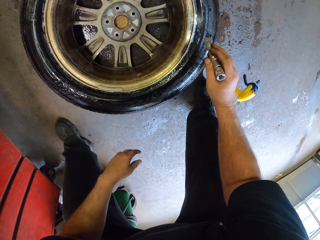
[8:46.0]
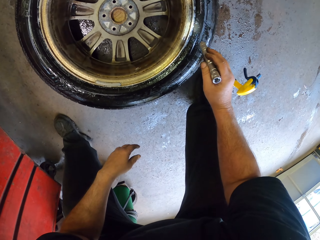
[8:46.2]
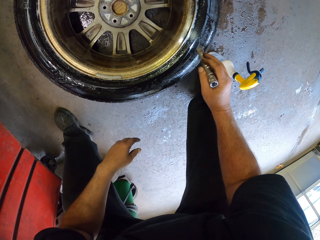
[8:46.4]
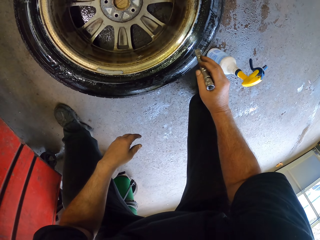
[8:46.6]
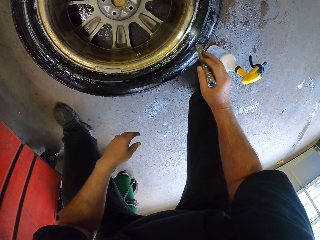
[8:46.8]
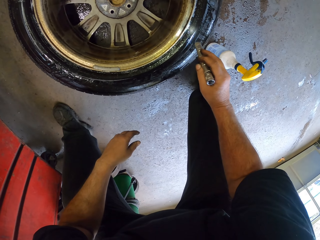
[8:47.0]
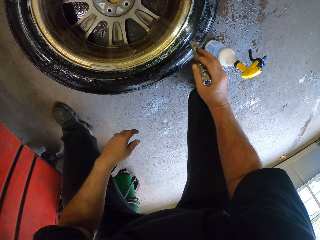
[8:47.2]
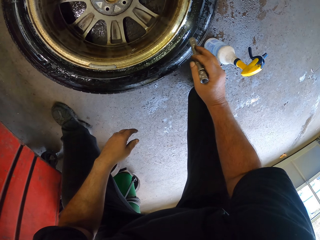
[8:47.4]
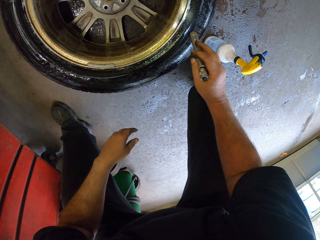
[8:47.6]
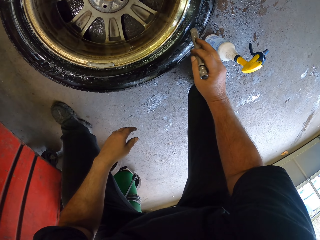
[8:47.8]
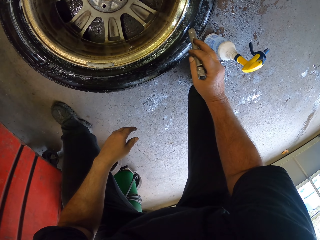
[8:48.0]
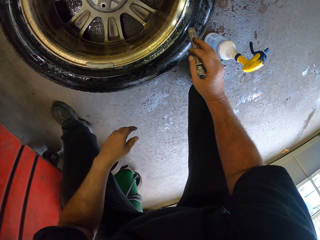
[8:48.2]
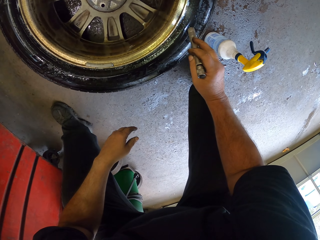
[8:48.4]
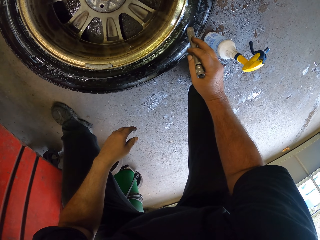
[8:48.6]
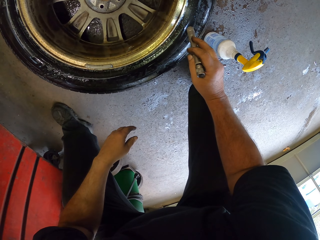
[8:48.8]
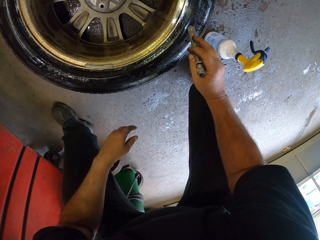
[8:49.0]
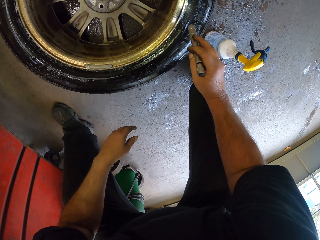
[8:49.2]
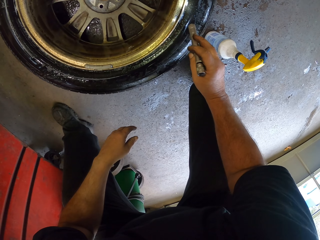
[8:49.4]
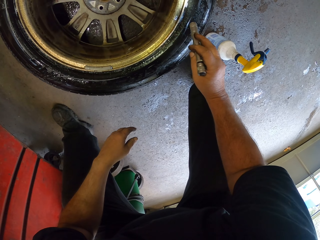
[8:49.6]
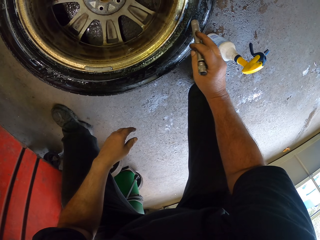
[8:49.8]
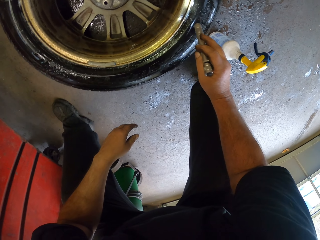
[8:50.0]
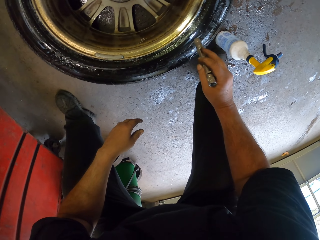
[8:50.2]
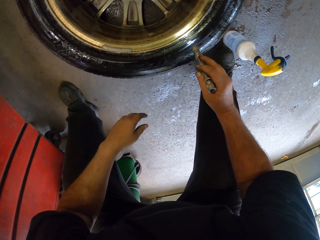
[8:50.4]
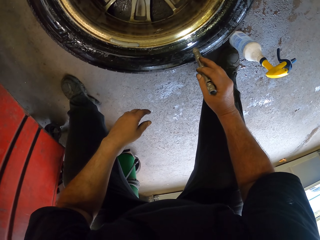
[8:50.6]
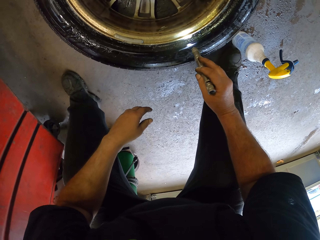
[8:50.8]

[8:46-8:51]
The camera wearer moves the torch round the tire.
